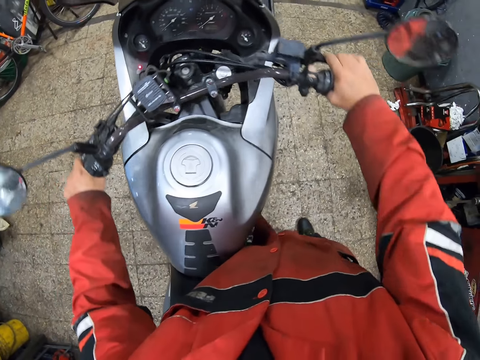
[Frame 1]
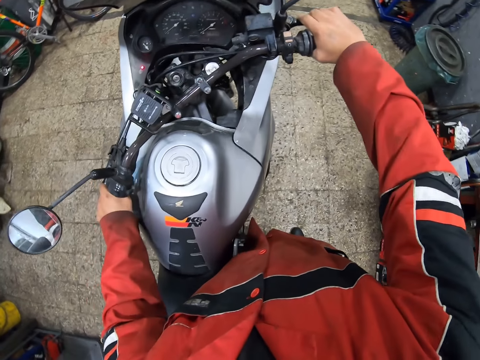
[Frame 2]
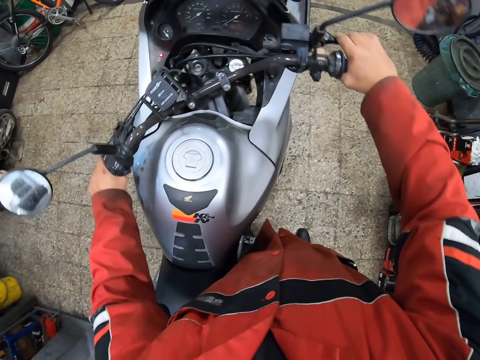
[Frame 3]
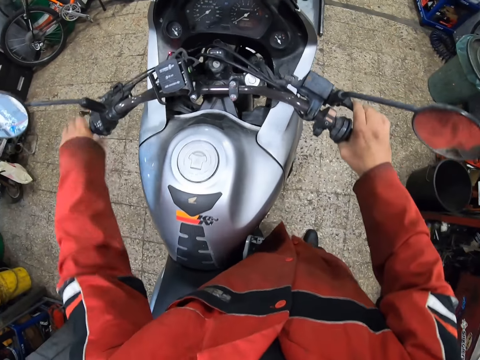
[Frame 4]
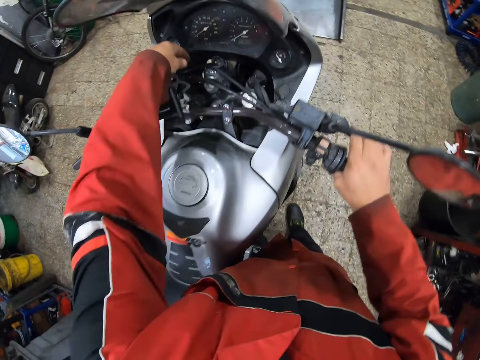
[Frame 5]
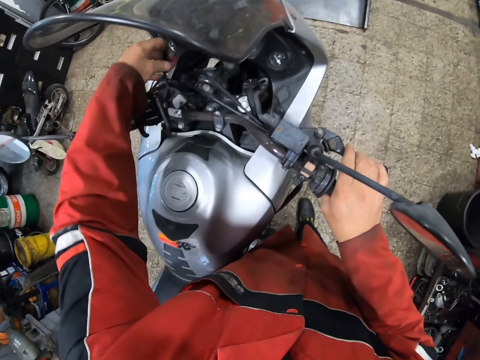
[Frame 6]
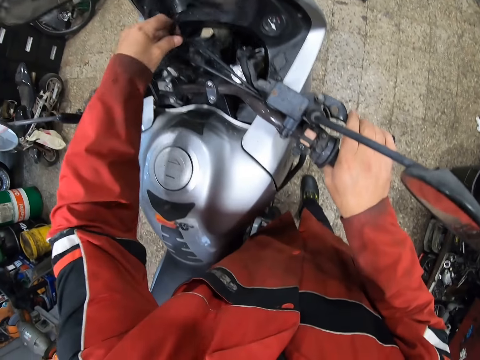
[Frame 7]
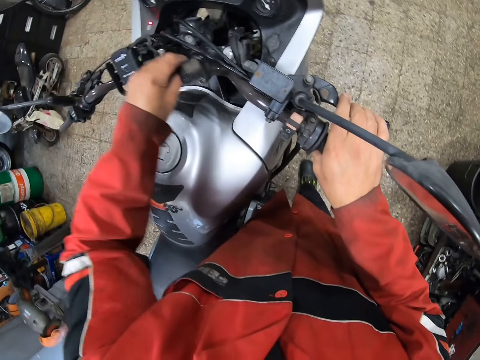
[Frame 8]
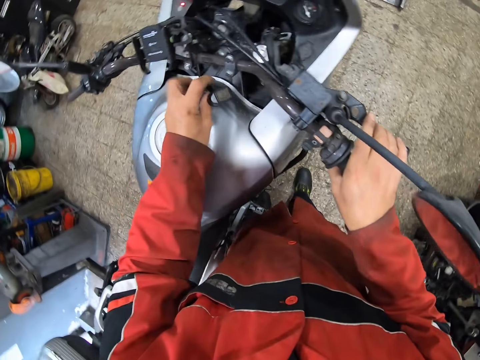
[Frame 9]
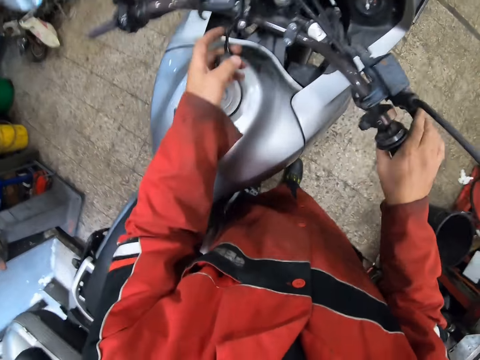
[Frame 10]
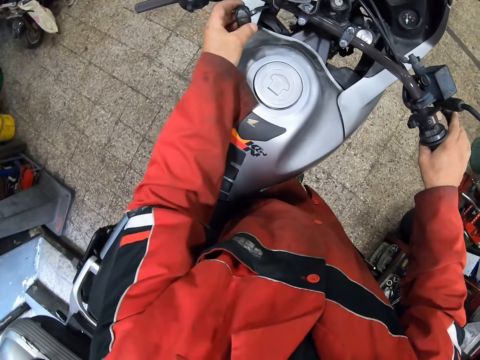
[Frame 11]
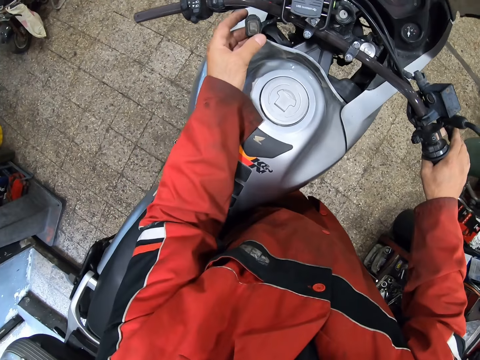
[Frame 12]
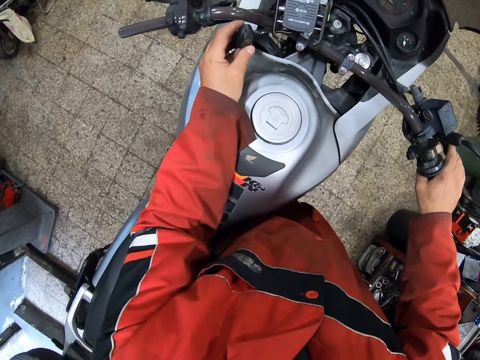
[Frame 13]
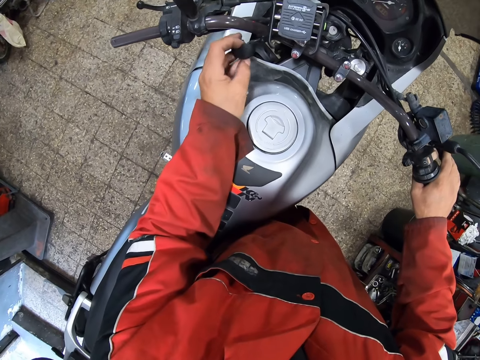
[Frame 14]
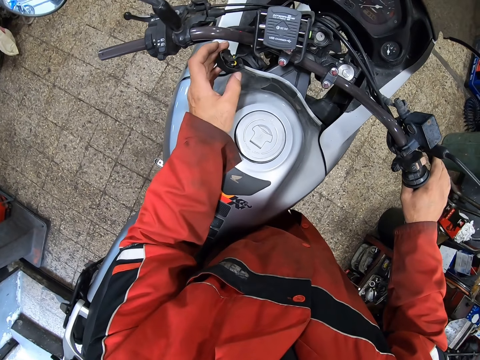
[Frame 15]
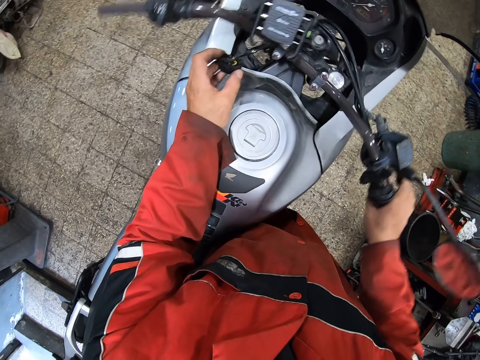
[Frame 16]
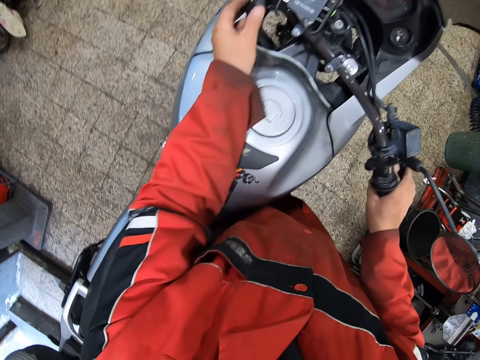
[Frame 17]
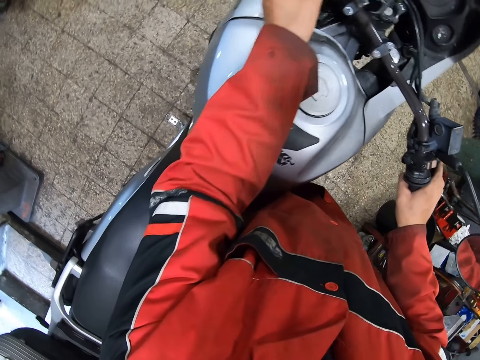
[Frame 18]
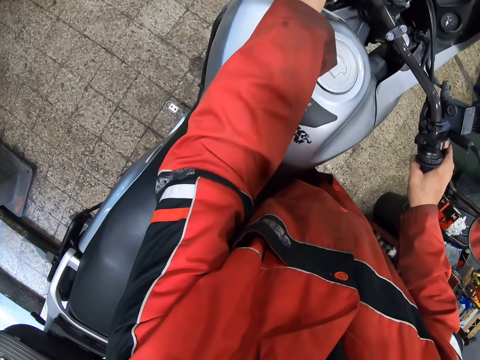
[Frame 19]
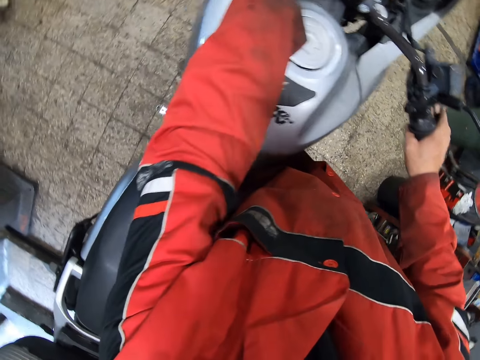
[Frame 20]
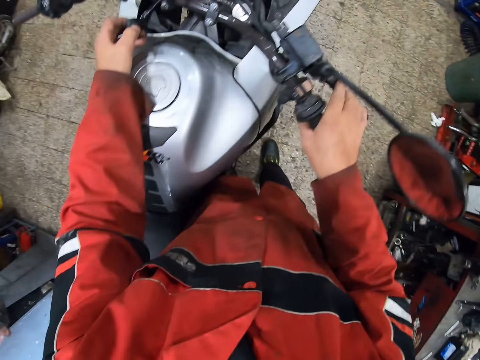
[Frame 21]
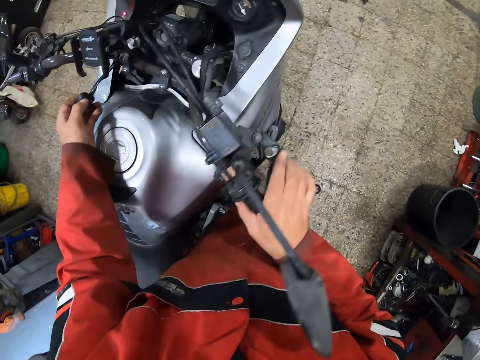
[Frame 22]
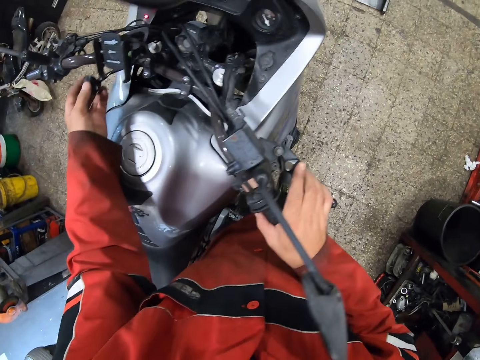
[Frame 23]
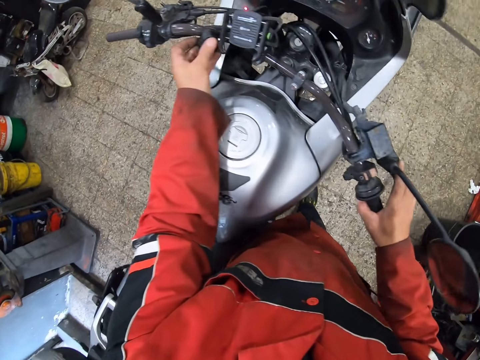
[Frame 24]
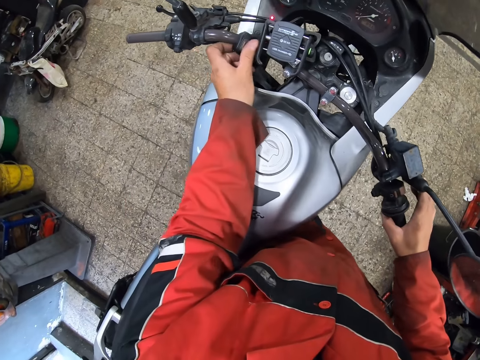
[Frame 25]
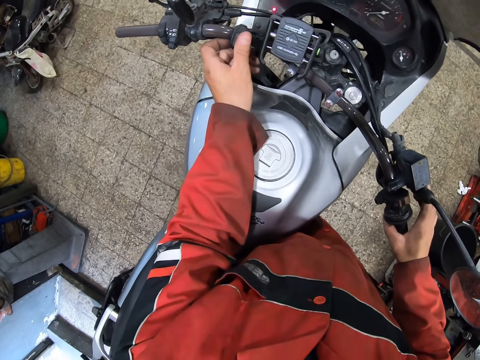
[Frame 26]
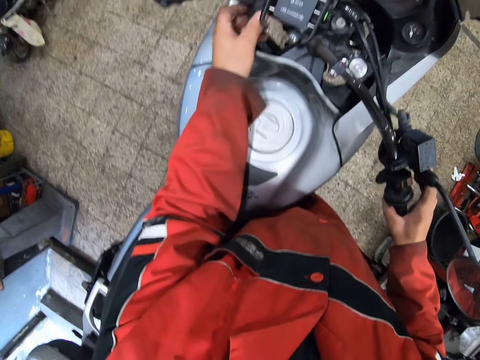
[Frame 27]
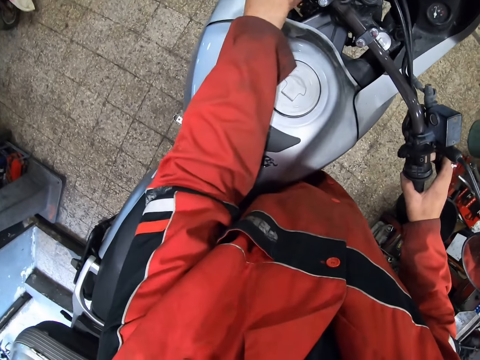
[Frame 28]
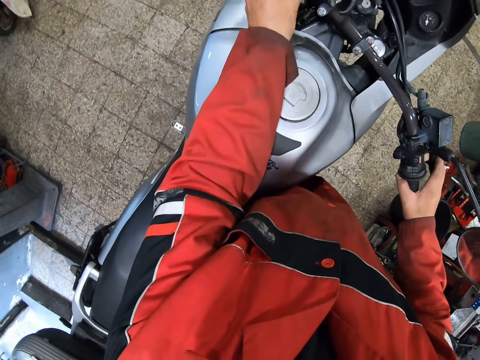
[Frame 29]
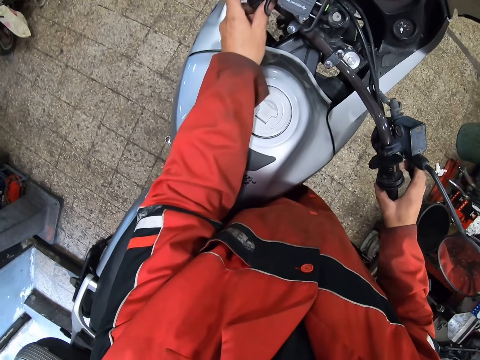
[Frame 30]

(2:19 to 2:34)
The camera wearer moves the handlebar. He pulls a horn wire with his left hand. He touches something.

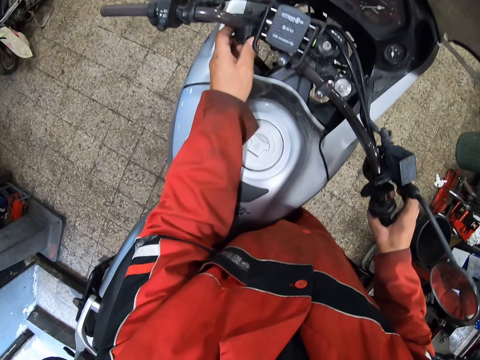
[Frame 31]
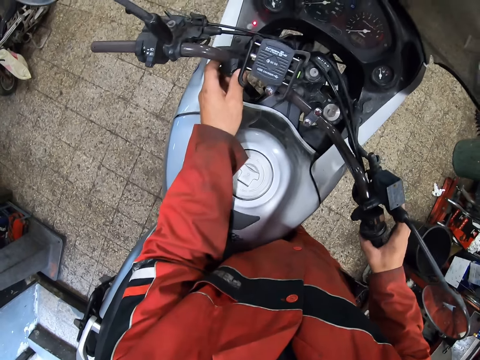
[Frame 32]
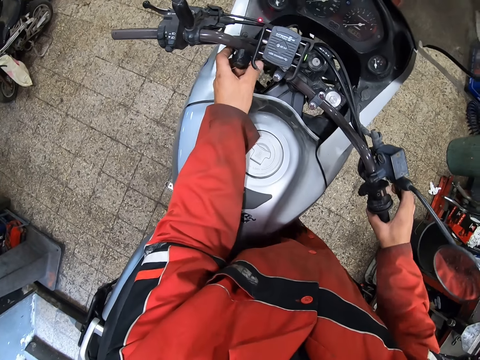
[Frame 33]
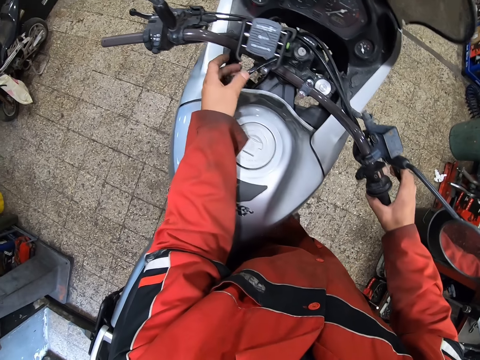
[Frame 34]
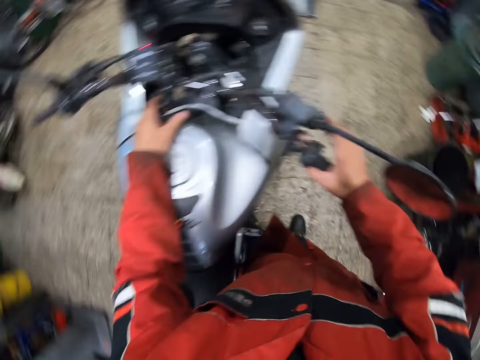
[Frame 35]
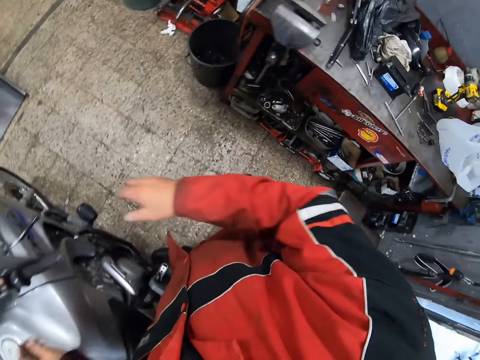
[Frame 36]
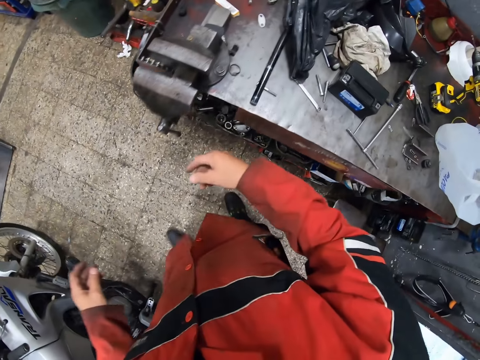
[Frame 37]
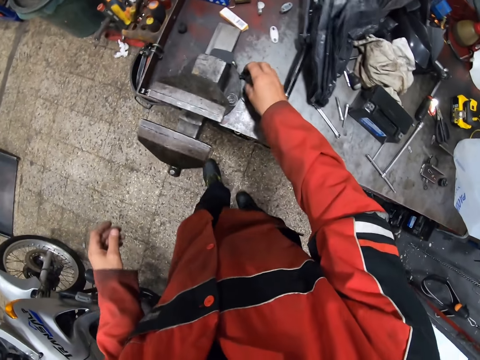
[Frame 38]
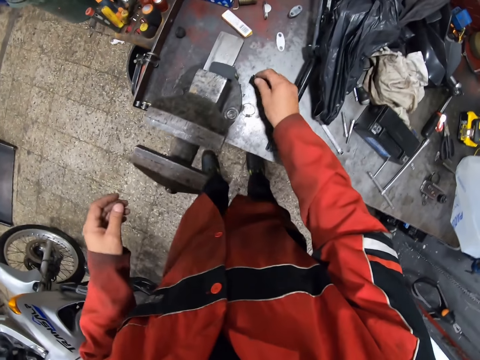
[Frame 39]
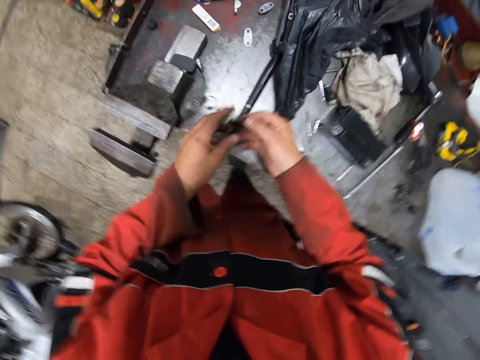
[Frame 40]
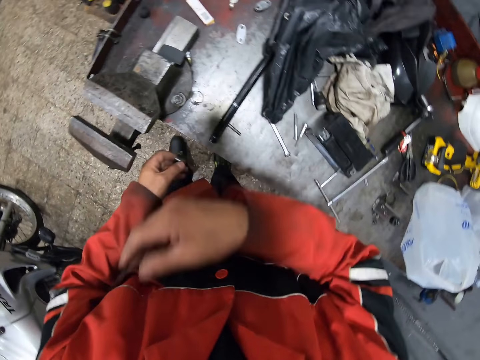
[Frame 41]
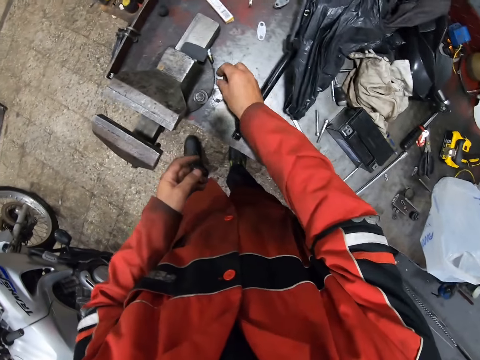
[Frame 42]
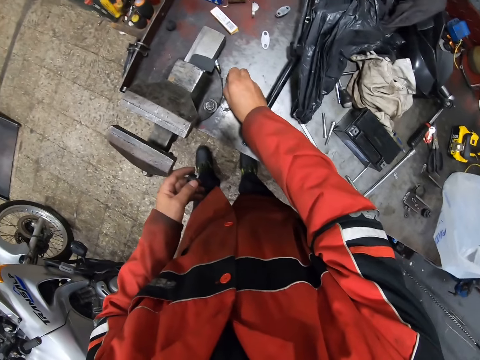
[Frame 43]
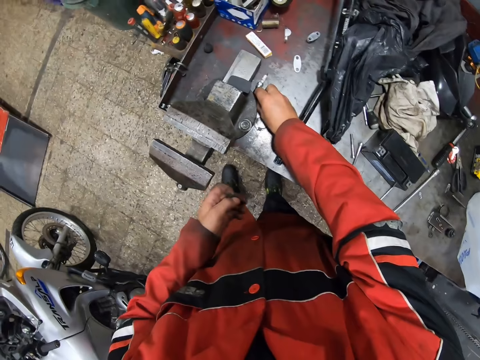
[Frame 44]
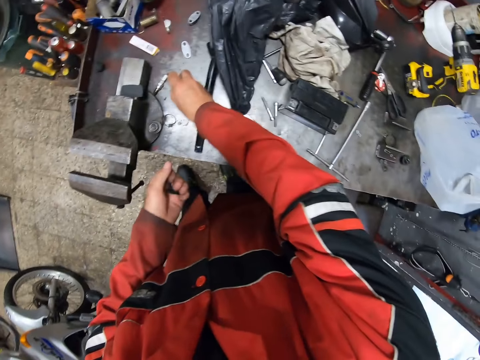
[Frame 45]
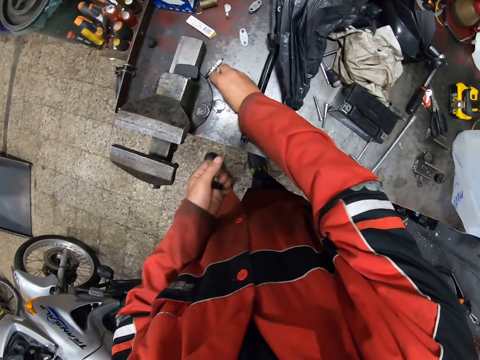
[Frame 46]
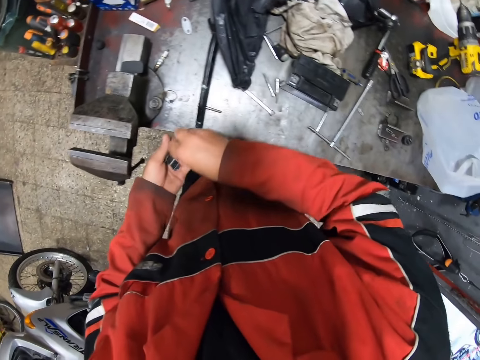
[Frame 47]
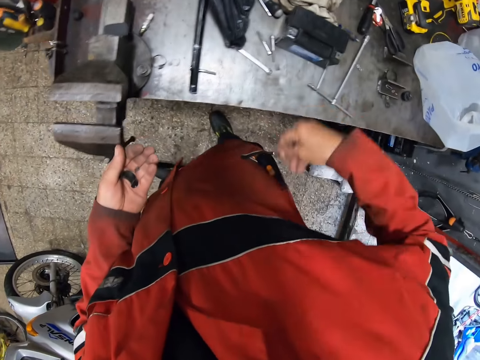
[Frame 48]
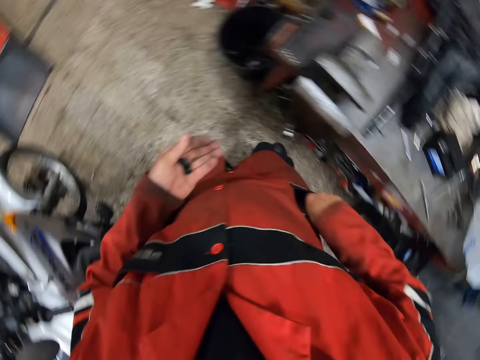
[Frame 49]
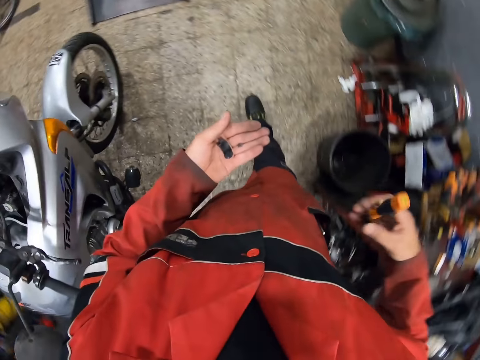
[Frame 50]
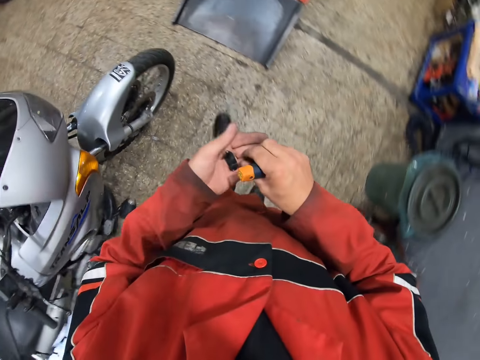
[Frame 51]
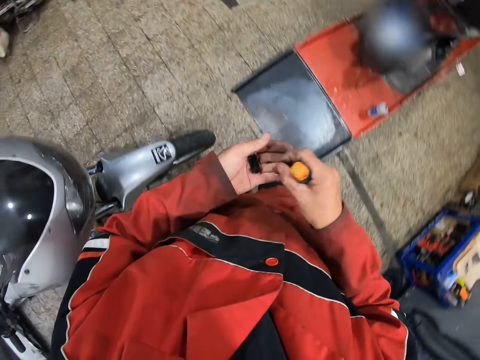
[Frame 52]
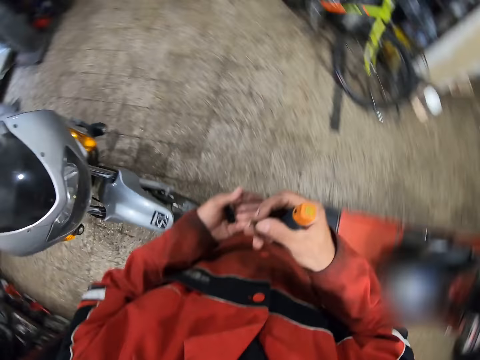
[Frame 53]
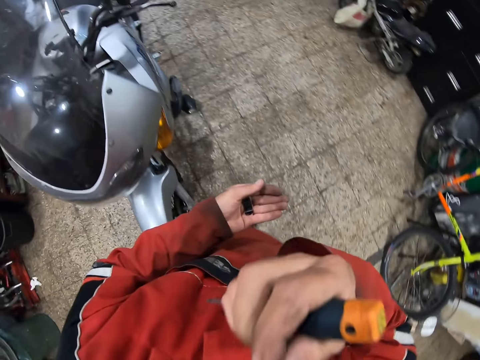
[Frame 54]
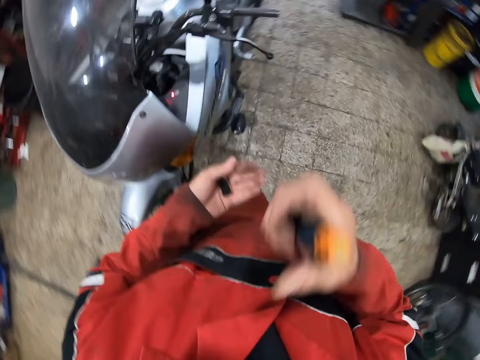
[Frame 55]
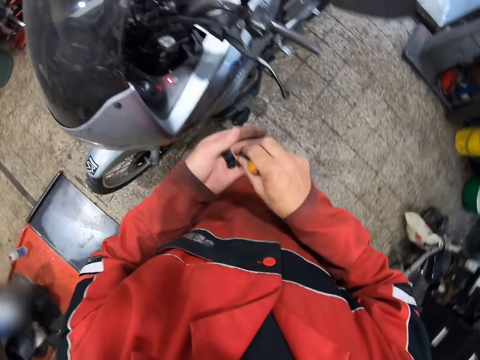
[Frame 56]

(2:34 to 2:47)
The camera wearer picks a metal on the table with his right hand. He transfers the metal from his right hand to his left hand. He picks a screw on the table with his right hand. He transfers the screw from his right hand to his left hand. He picks a screwdriver from his jacket pocket with his right hand. He picks the screw on his left palm with his right hand. He moves around. He puts the screw in his mouth with his right hand.
